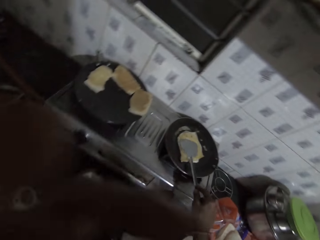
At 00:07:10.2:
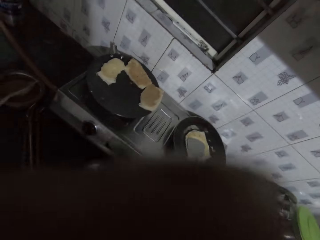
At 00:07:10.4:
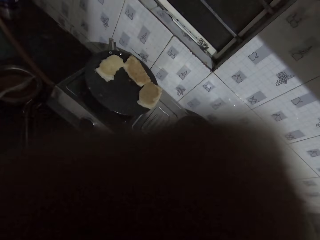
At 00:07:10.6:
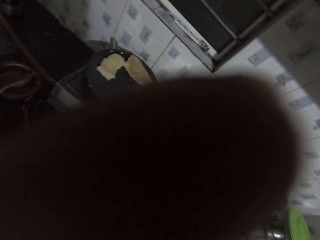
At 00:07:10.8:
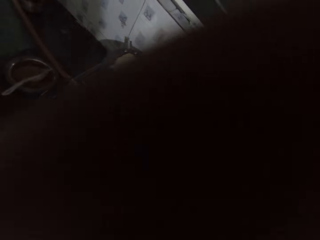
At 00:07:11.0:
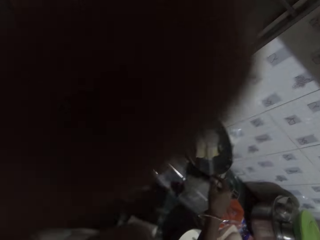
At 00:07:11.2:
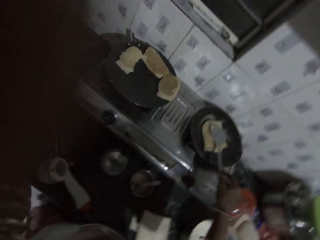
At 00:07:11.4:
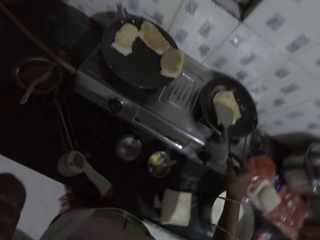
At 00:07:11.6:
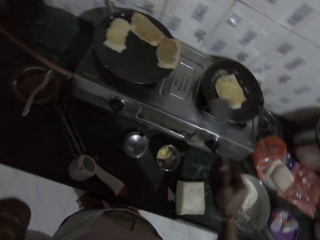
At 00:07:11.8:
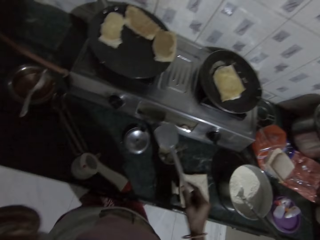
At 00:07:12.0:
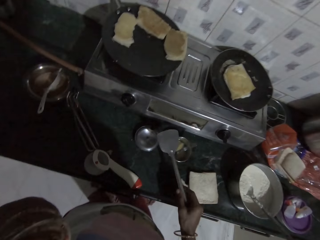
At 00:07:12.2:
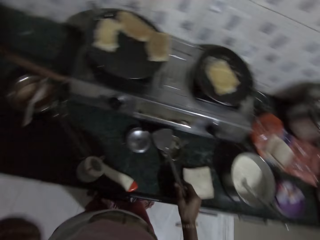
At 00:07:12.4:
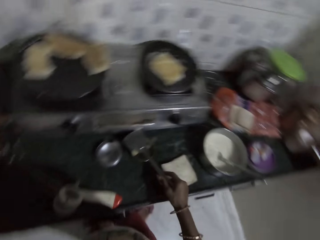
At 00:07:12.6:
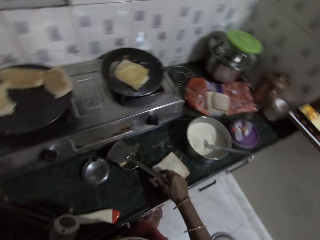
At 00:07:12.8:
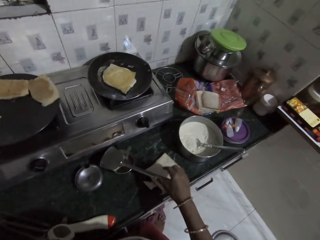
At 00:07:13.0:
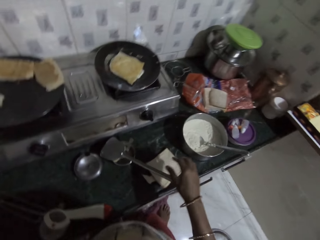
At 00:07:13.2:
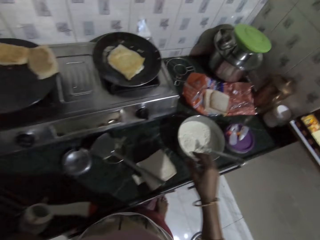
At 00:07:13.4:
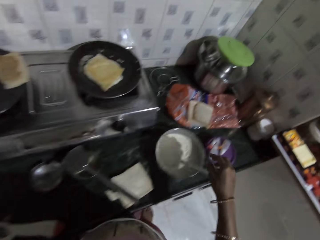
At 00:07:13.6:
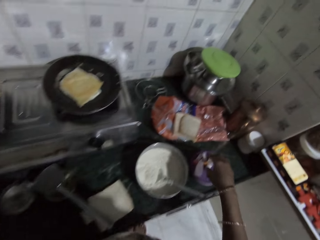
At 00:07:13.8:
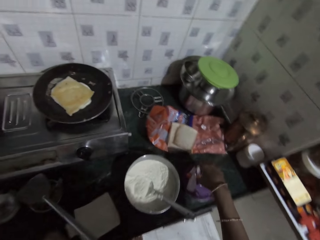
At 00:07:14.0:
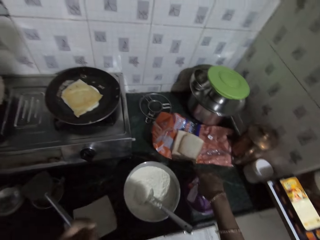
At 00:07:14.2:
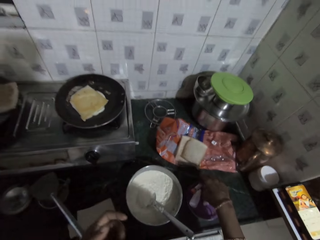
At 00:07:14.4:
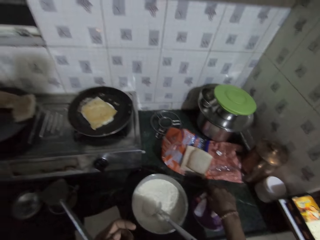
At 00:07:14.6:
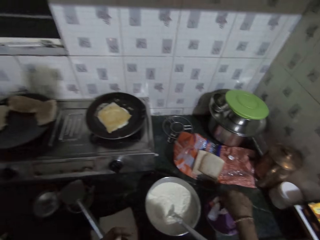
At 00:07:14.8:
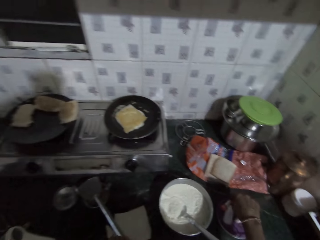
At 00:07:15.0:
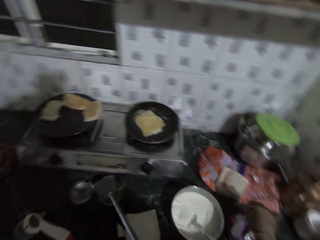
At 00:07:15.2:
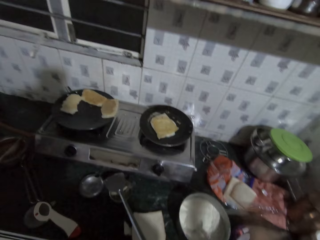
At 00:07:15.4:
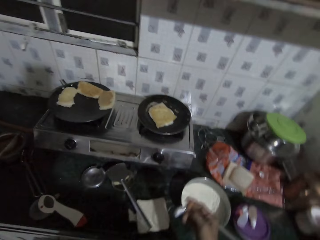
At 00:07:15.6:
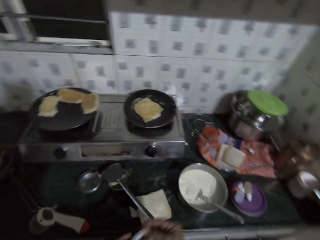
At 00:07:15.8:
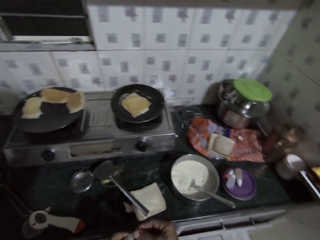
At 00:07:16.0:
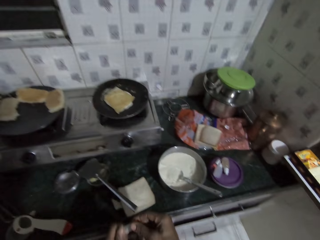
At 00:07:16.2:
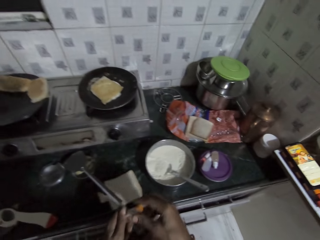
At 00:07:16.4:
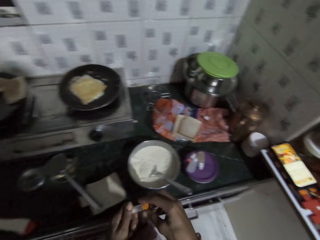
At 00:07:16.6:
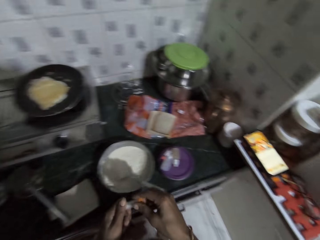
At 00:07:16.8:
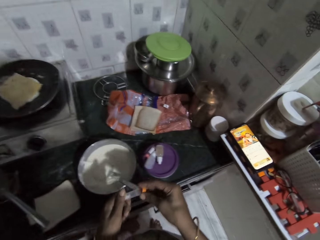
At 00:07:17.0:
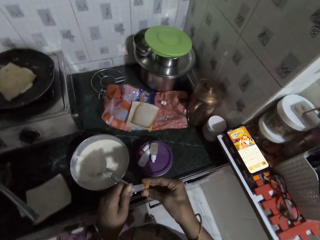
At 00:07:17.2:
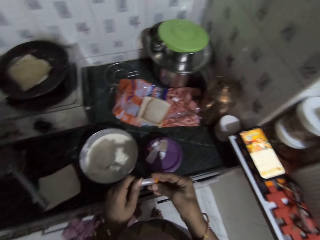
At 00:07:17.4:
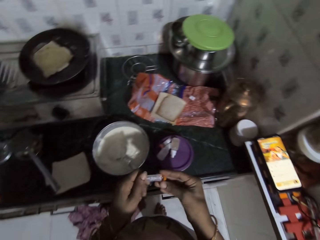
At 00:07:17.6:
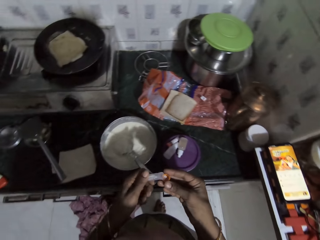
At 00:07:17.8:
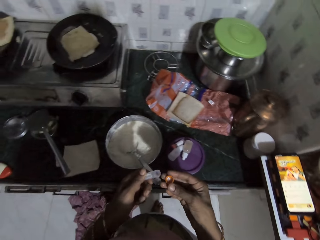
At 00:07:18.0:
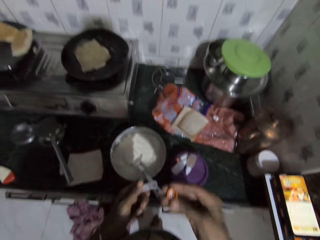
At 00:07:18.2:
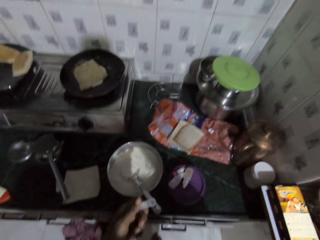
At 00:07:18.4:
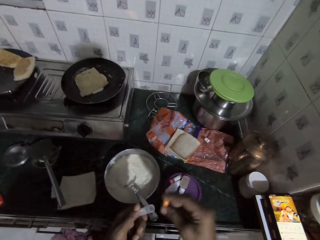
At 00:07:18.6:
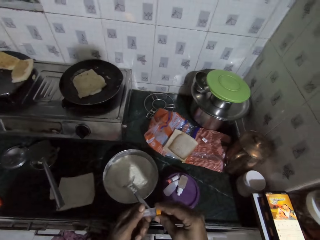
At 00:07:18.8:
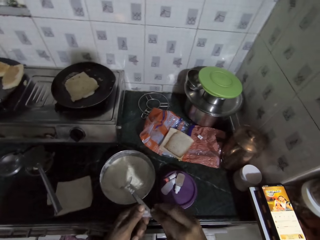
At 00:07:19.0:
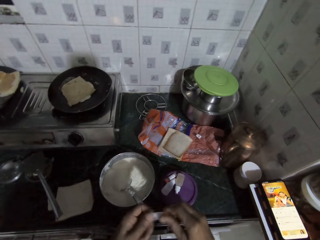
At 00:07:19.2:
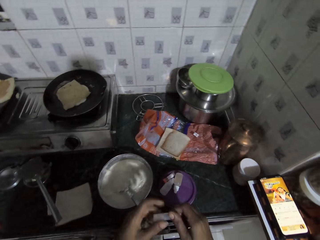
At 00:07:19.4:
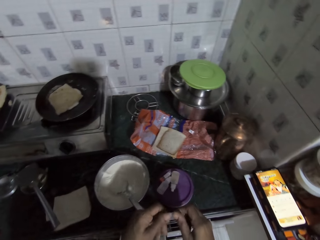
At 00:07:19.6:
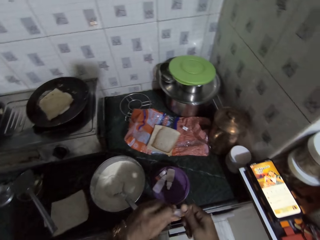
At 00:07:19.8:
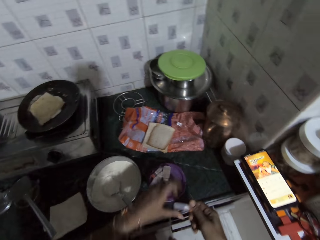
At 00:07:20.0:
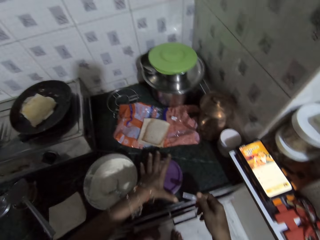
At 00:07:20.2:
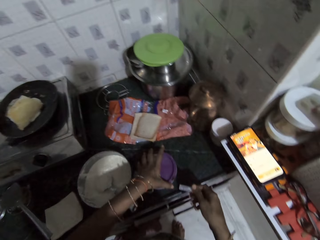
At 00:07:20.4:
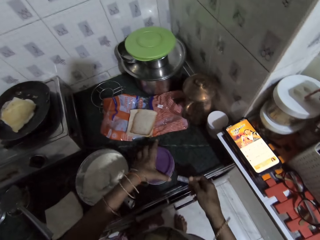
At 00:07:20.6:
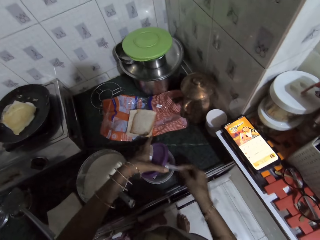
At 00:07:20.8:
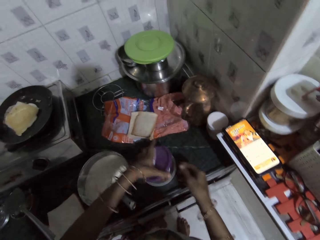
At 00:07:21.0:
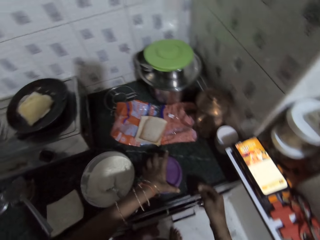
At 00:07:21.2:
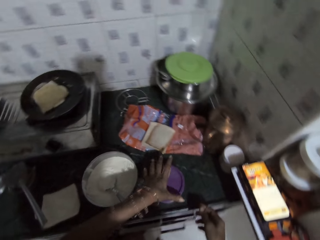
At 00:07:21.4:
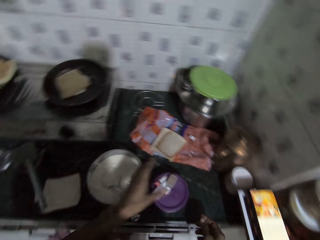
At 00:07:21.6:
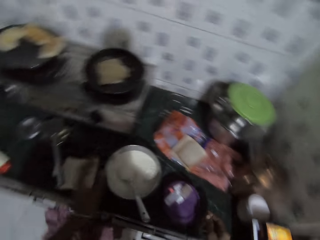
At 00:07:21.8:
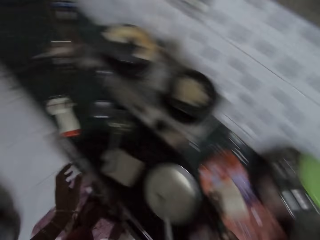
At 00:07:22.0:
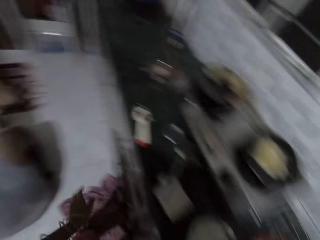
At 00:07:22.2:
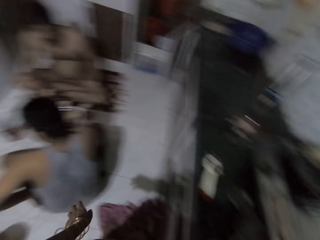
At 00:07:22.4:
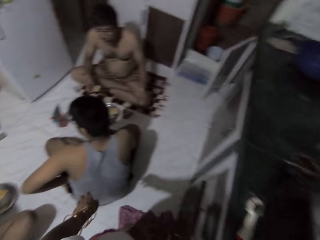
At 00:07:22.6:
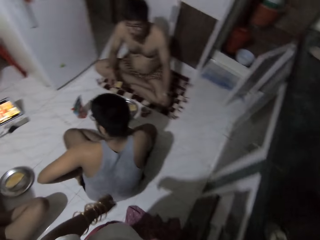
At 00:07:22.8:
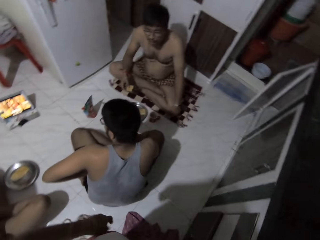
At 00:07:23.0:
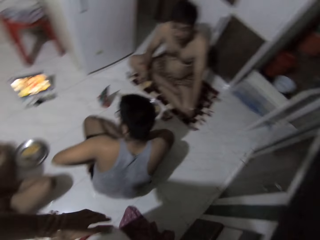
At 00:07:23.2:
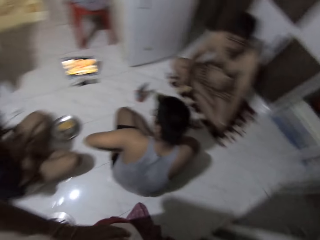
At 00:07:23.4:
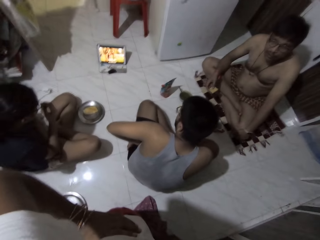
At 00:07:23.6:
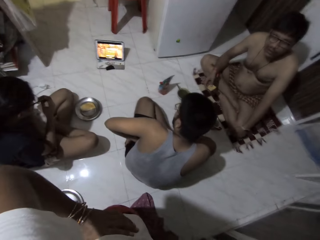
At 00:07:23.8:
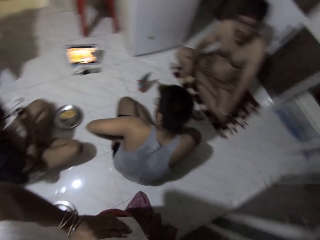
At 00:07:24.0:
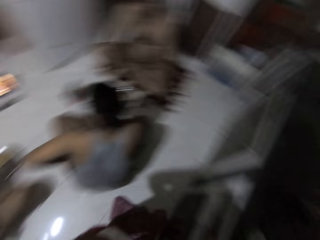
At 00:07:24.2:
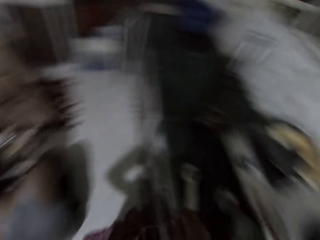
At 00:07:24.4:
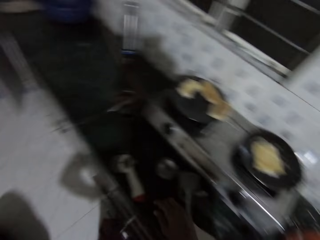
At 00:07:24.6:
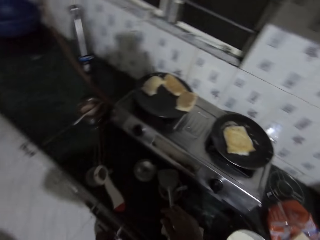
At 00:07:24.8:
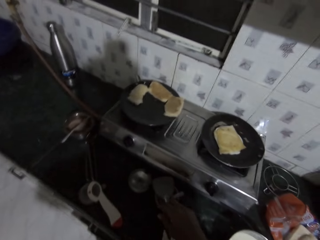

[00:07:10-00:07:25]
The camera wearer touches her face with her left hand. She drops the spoon in her right hand on the bowl of raw egg on the countertop. She picks up a container of pills from a container on the countertop with her right hand. She passes the container of pills from her right hand to her left hand. She opens the cover of the container of pills in her left hand with her right hand. She pours pills from the container of pills into the cover of the container in her right hand. She throws pills from the cover of the container of pills in her right hand into her mouth. She eats something. She covers the container of pills with the cover of the container of pills in her right hand. She opens the container cover on the countertop with her left hand. She drops the container of pills in her right hand into the container on the countertop. She covers the container on the countertop with the cover in her left hand. She stares around the room.

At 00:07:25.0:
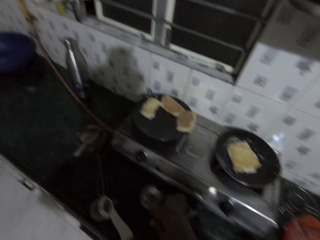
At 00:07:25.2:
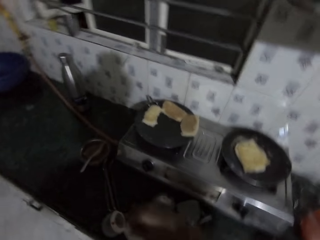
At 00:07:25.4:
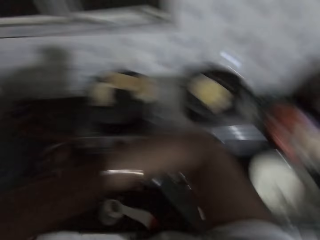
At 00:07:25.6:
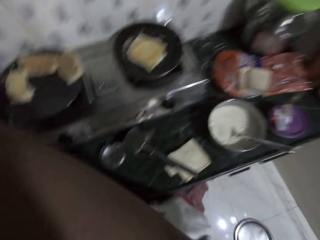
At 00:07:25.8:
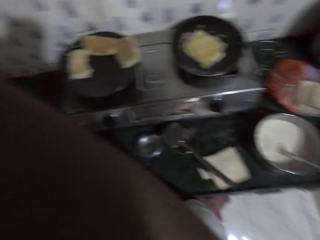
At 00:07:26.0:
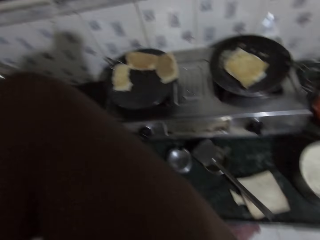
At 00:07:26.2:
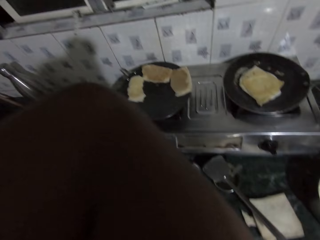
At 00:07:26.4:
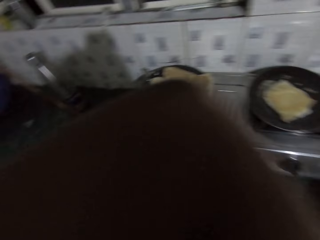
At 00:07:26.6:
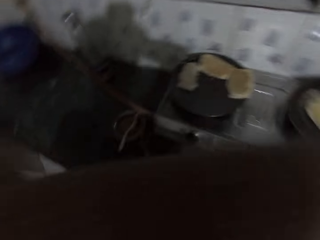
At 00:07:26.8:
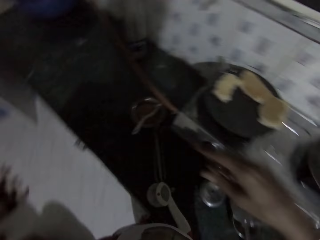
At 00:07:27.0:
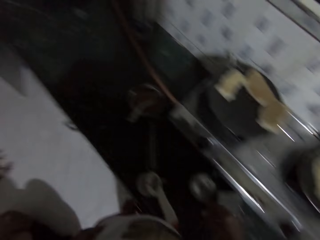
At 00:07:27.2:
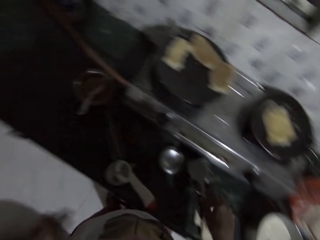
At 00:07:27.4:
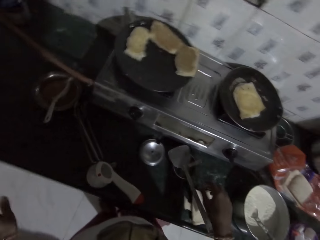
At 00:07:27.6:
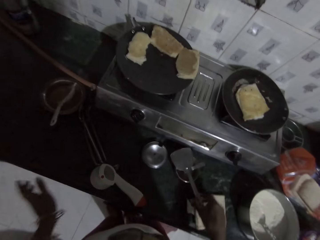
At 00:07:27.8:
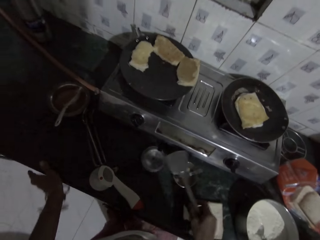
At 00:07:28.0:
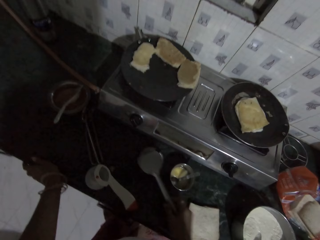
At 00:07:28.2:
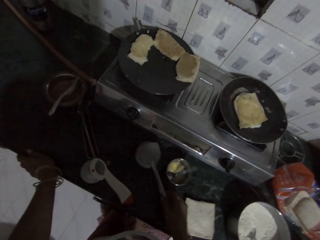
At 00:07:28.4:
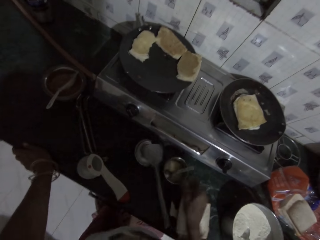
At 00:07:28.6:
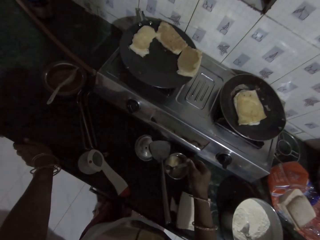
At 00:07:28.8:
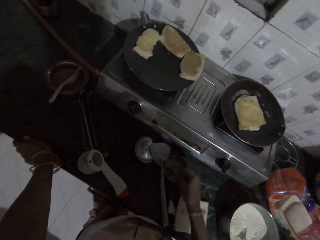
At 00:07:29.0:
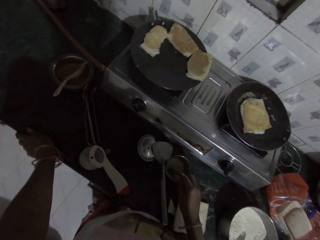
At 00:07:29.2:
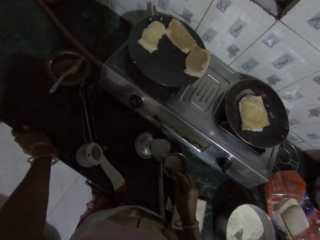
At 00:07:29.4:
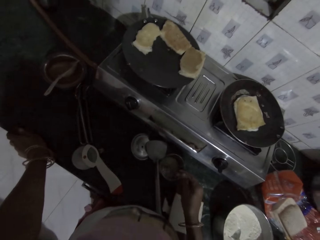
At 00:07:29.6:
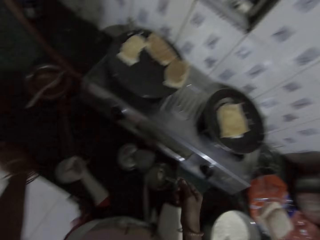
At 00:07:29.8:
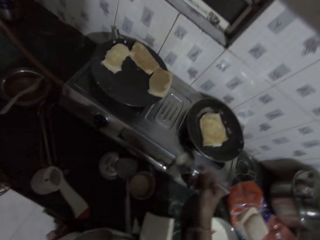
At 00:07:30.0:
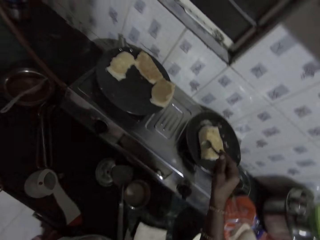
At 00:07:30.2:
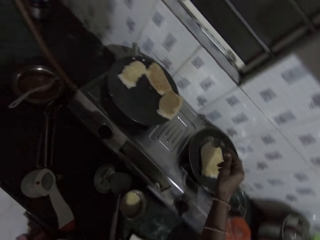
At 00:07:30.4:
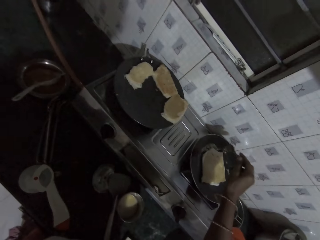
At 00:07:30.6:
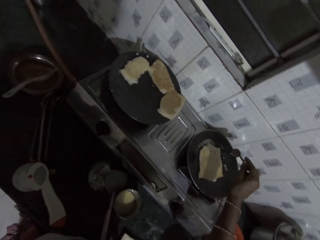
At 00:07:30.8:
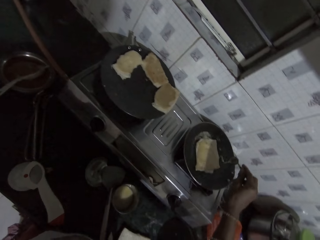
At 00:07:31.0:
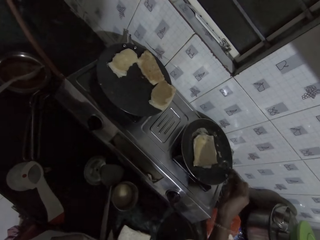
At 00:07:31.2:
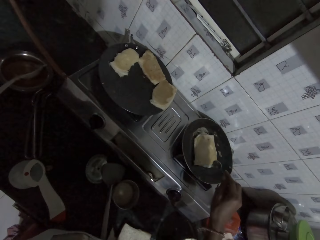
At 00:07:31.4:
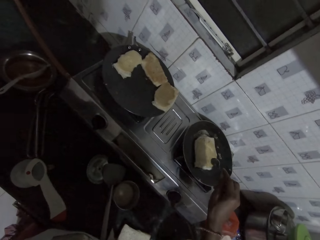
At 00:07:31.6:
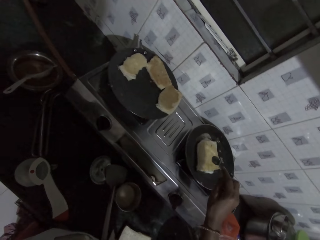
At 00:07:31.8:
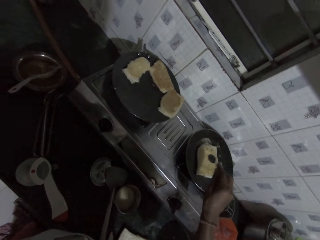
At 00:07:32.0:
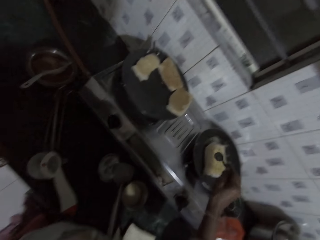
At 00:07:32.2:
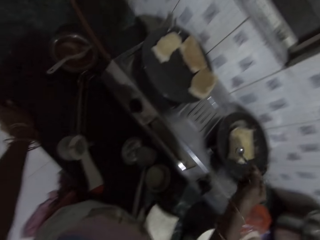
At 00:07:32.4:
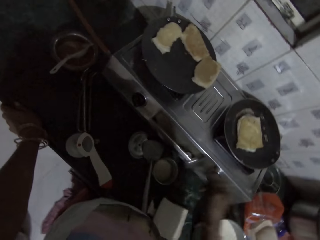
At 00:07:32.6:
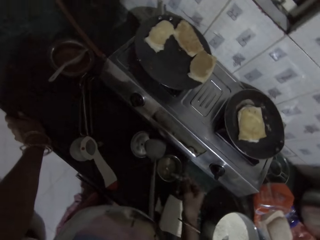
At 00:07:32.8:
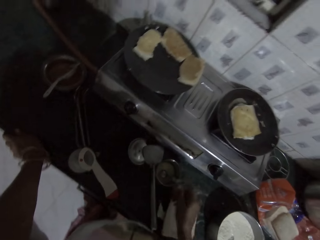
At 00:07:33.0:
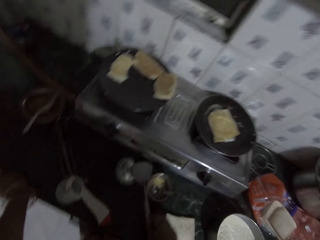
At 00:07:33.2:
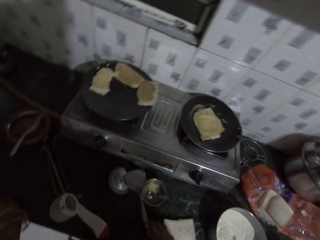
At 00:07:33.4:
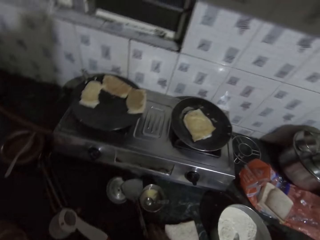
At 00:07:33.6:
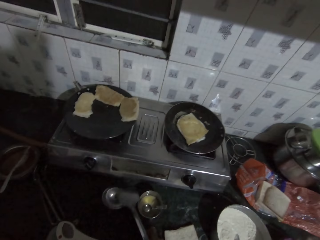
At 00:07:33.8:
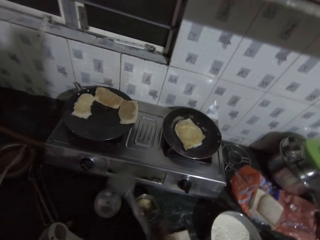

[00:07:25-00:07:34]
The camera wearer picks up the spoon from the bowl of raw egg on the countertop with her right hand. She drops the spoon on a stainless cover on the countertop with her right hand. She holds the spoon in the bowl of raw egg on the countertop with her right hand. She scoops raw egg or cooking oil from the bowl of raw egg with the spoon in her right hand. She spreads the raw egg from the spoon on the bread in the mini frying pan with her right hand. She drops the spoon in the bowl of raw egg on the countertop with her right hand. She picks up the spoon on the stainless cover in the countertop with her right hand.
